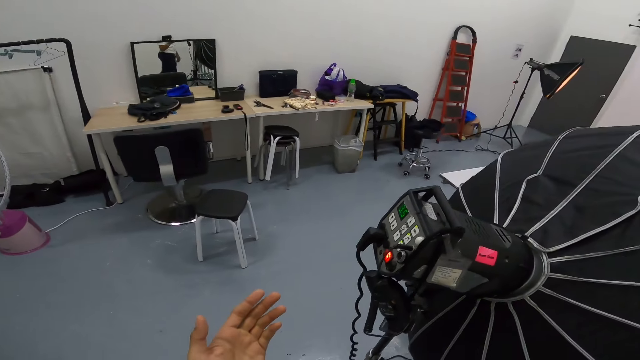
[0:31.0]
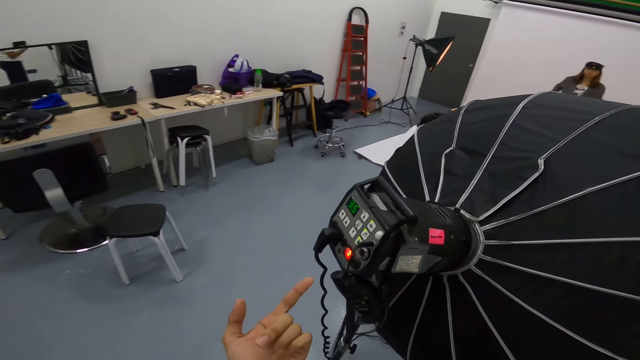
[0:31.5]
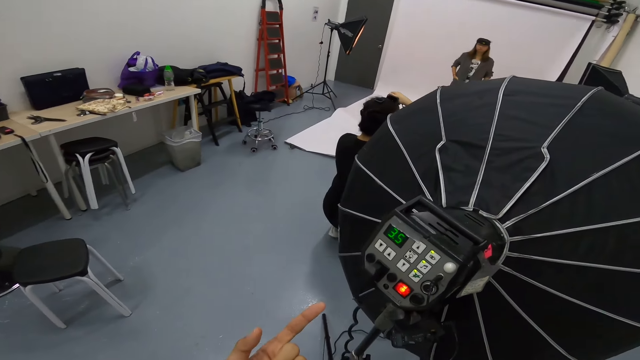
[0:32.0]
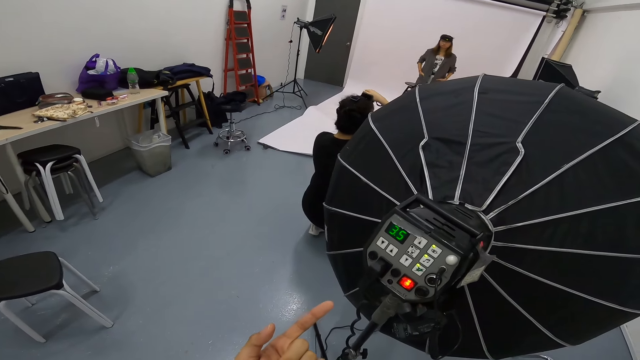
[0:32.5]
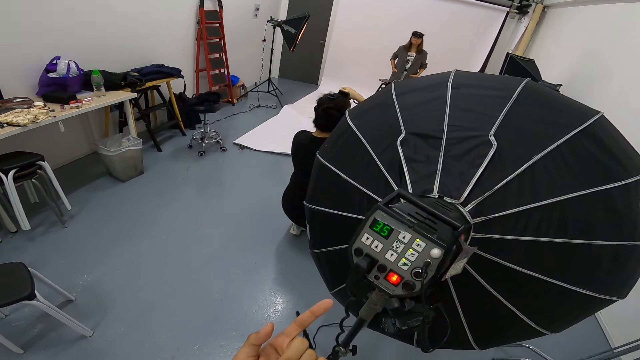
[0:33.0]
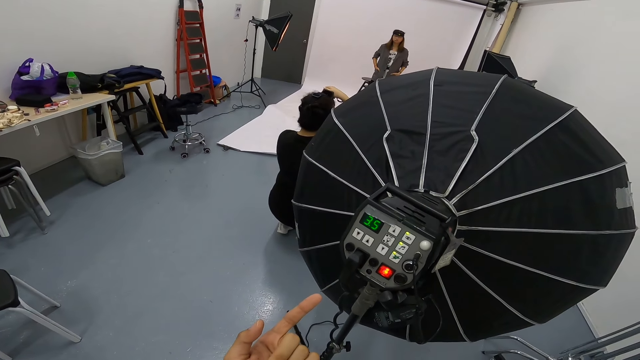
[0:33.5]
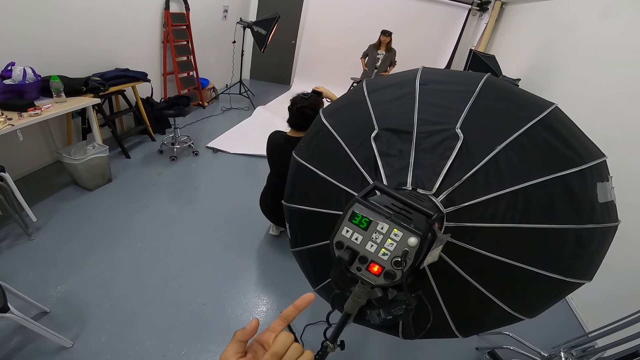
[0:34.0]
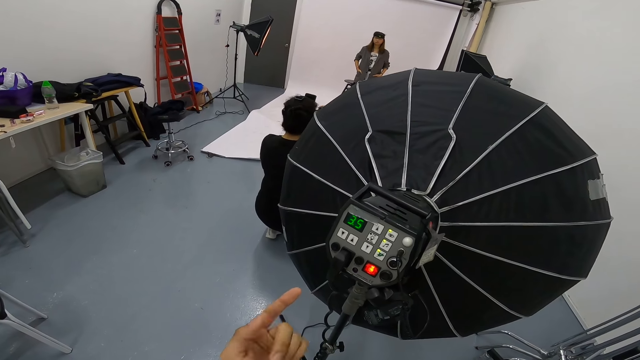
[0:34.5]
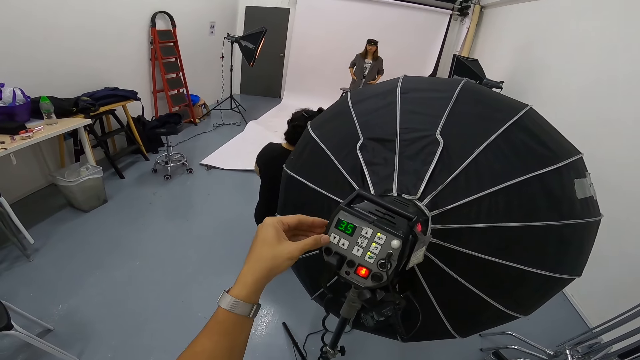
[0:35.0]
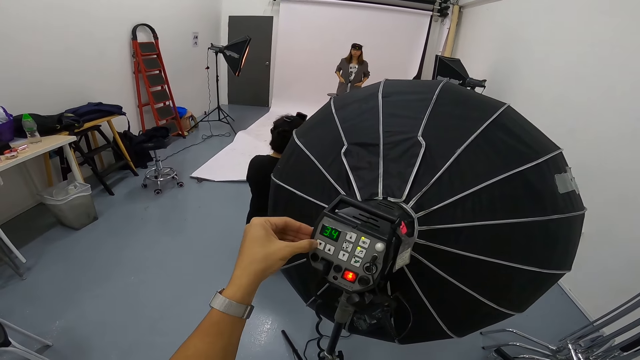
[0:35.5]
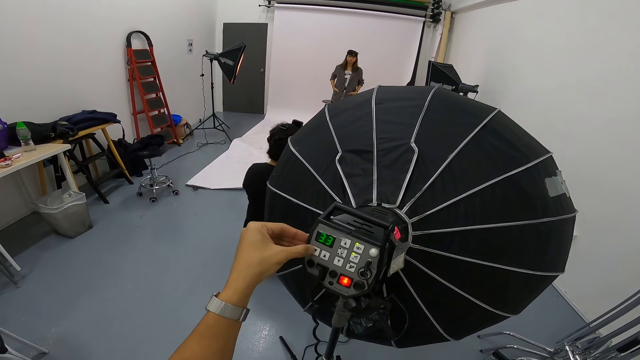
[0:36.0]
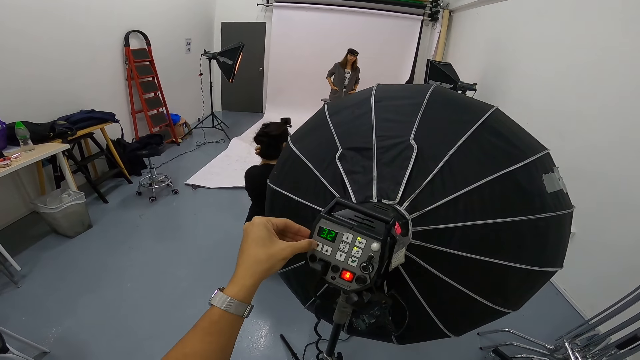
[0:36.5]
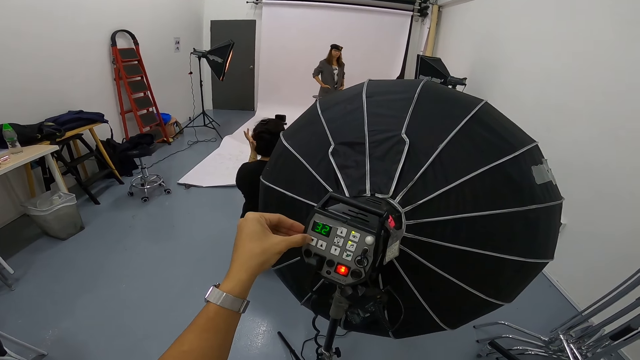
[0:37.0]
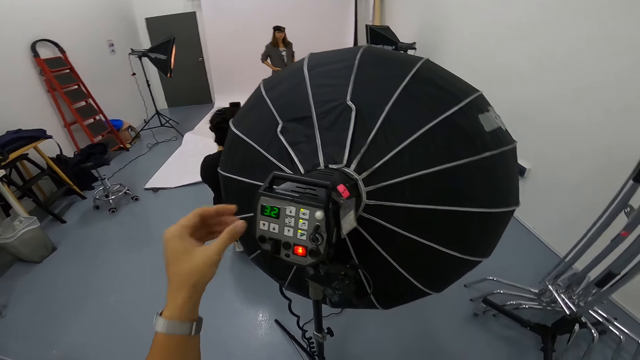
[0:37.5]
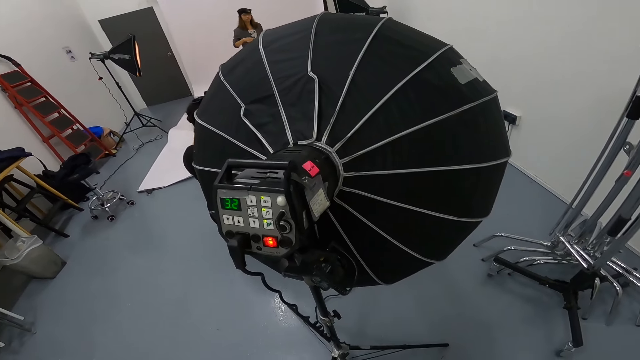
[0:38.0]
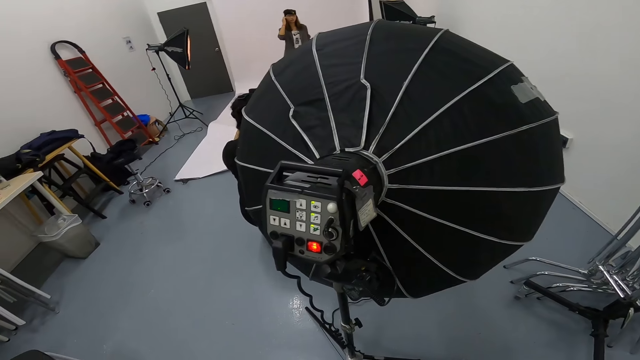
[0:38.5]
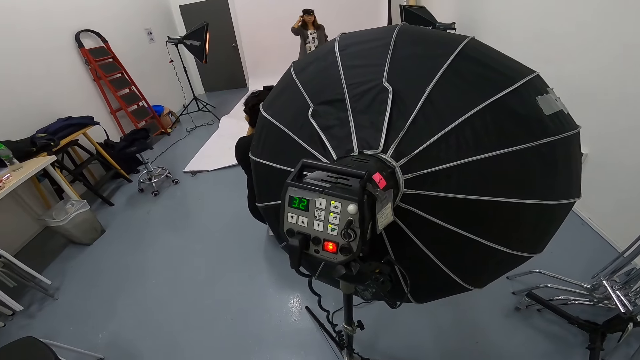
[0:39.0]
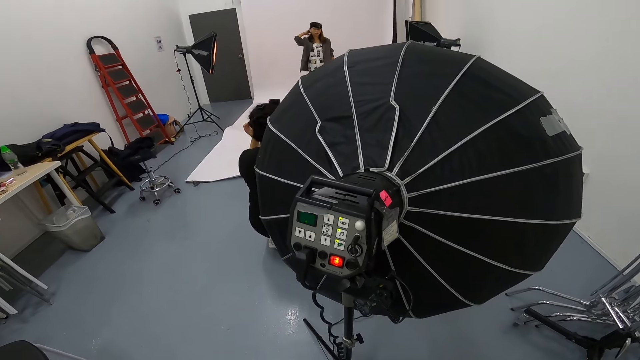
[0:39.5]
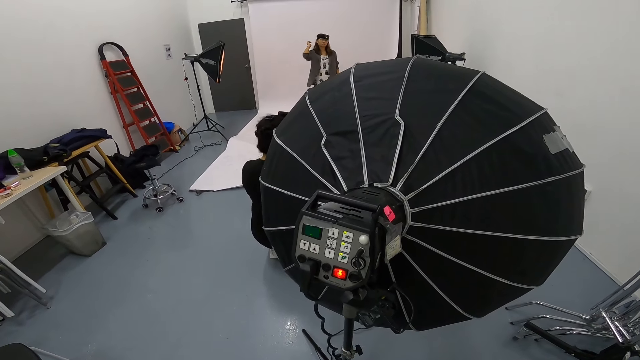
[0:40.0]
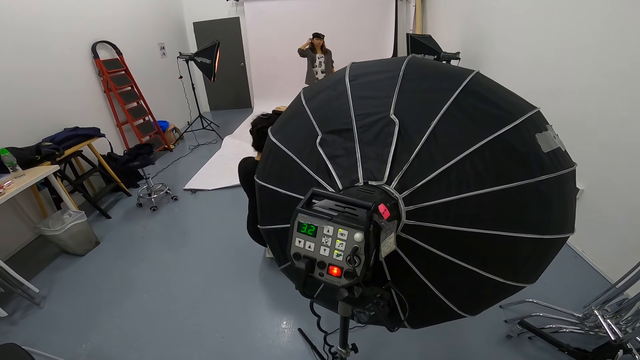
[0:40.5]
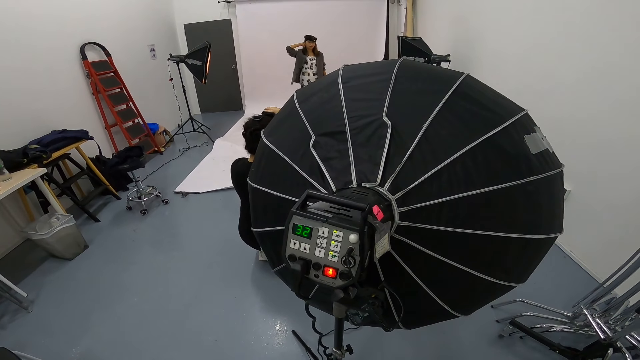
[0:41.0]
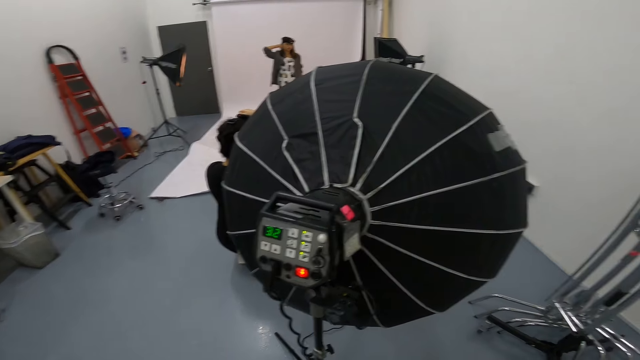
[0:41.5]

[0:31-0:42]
The camera wearer stands beside the studio lighting umbrella. A woman takes a picture. Another woman poses for a photo. The camera wearer points at the studio lighting umbrella. They press buttons. They set the studio lighting umbrella. They look at the studio lighting umbrella. The other woman touches her hair. The first woman takes a picture.

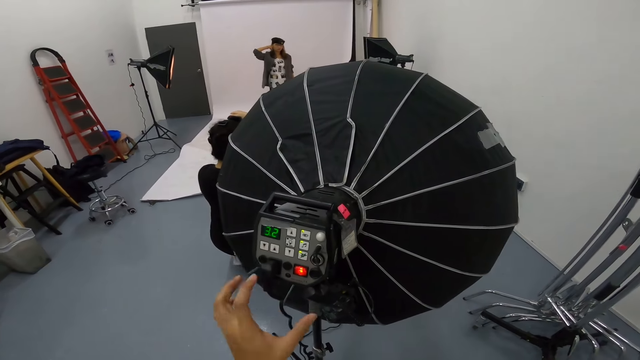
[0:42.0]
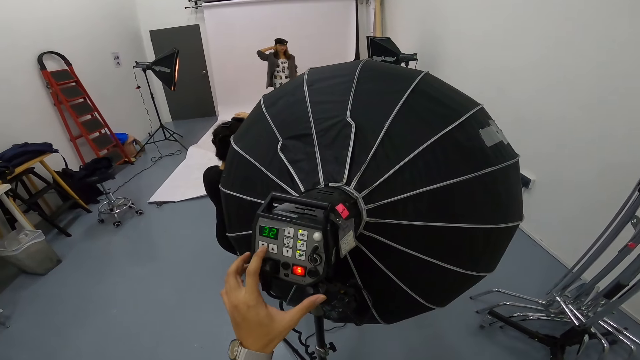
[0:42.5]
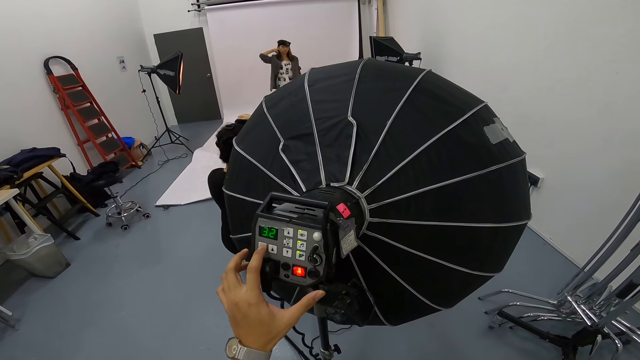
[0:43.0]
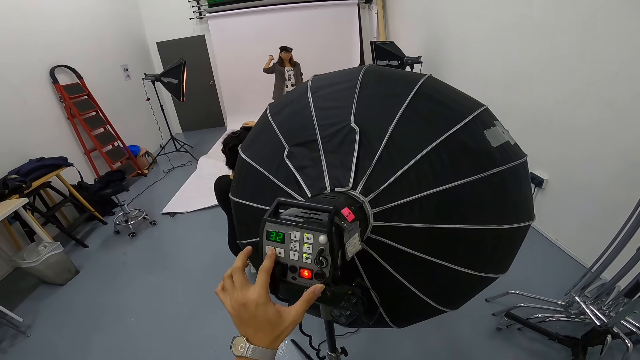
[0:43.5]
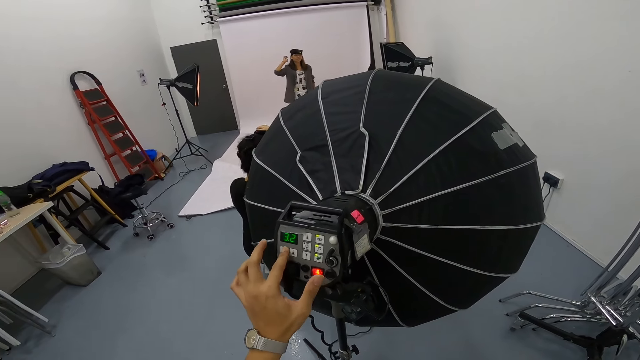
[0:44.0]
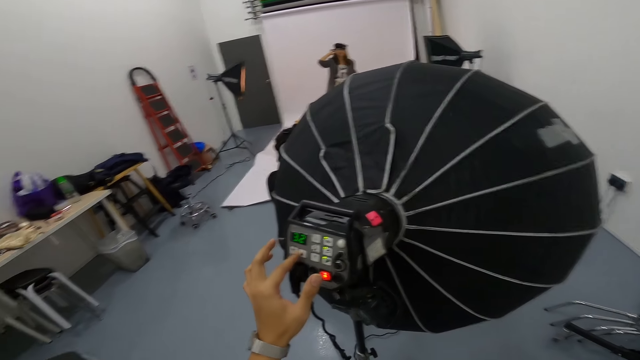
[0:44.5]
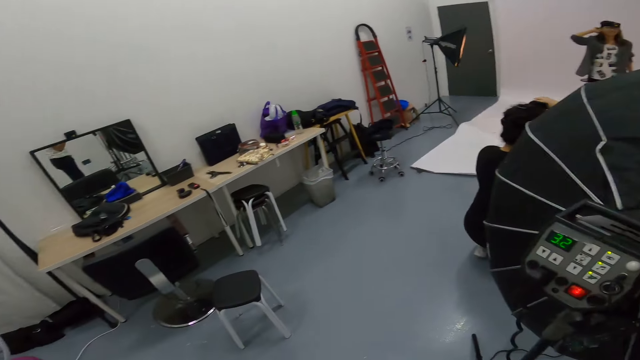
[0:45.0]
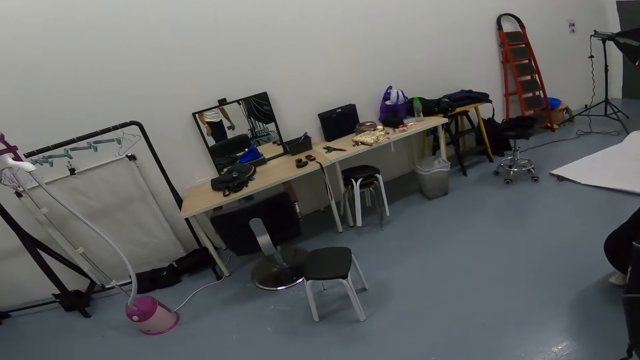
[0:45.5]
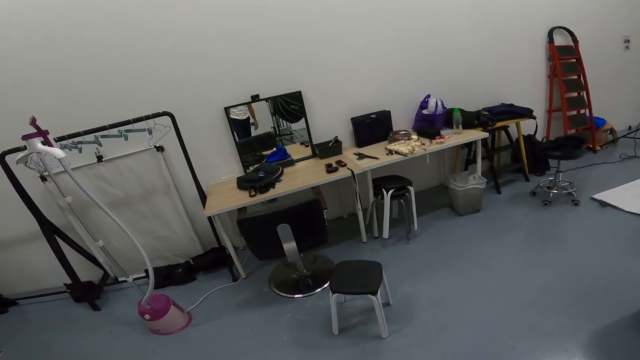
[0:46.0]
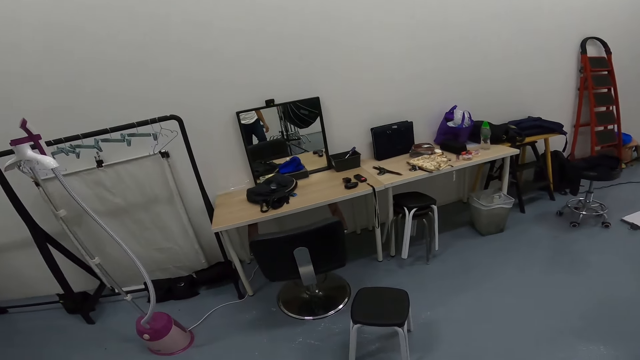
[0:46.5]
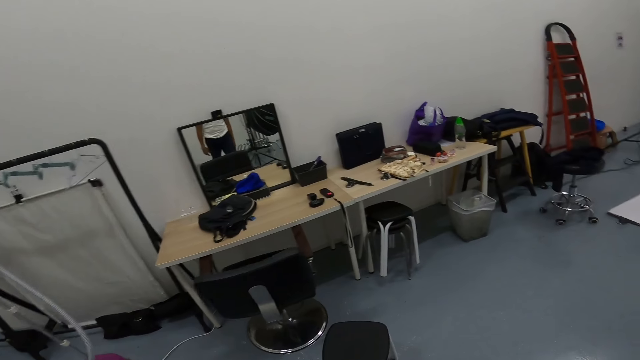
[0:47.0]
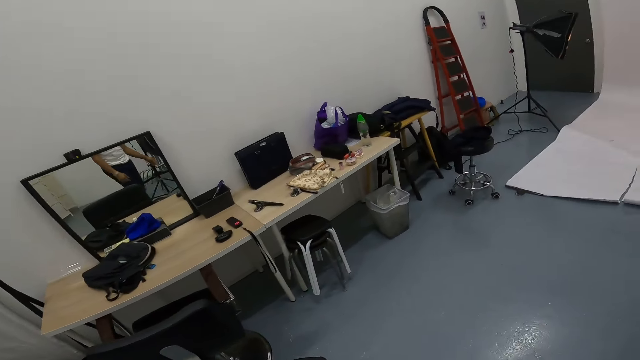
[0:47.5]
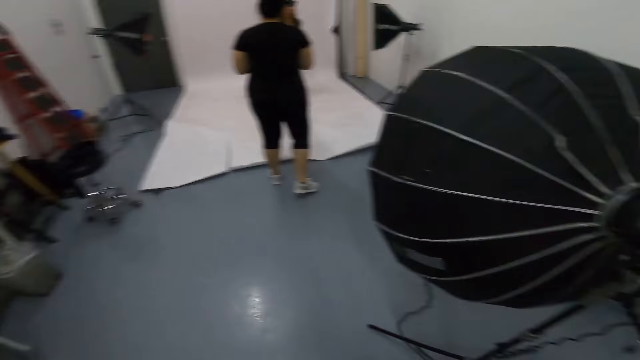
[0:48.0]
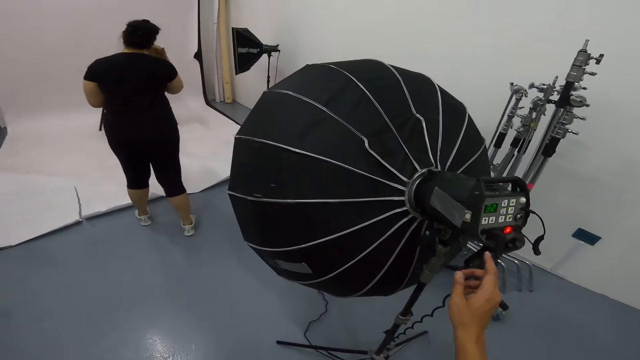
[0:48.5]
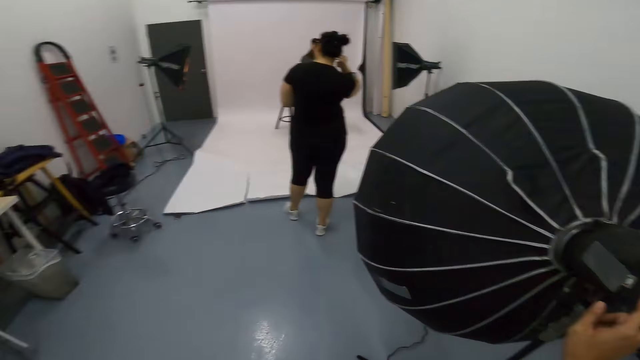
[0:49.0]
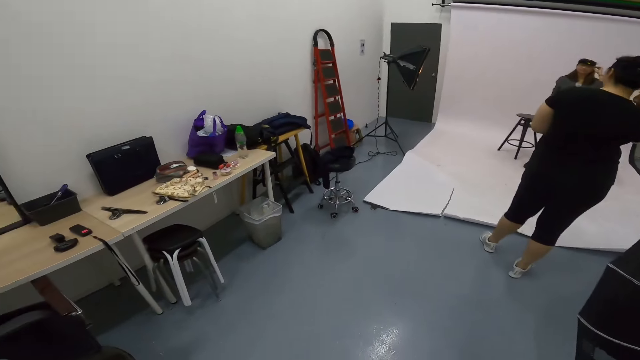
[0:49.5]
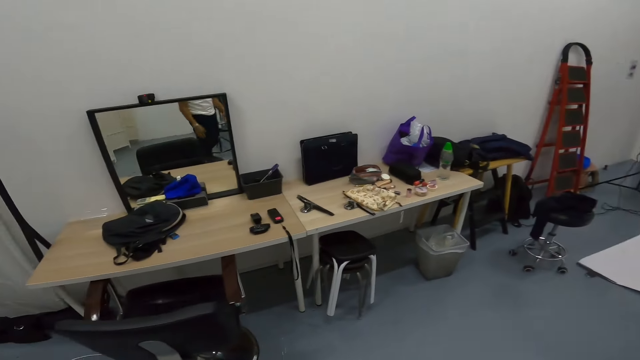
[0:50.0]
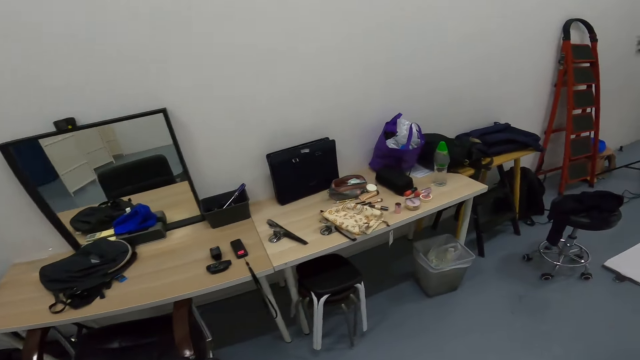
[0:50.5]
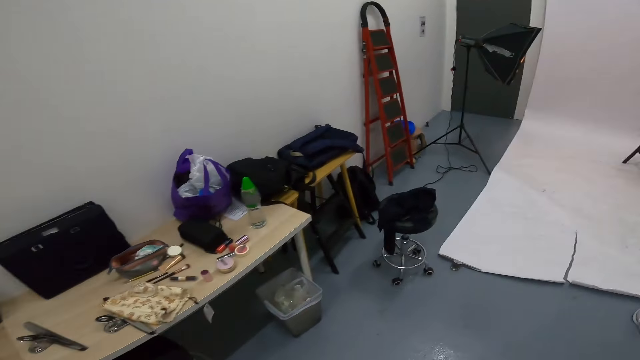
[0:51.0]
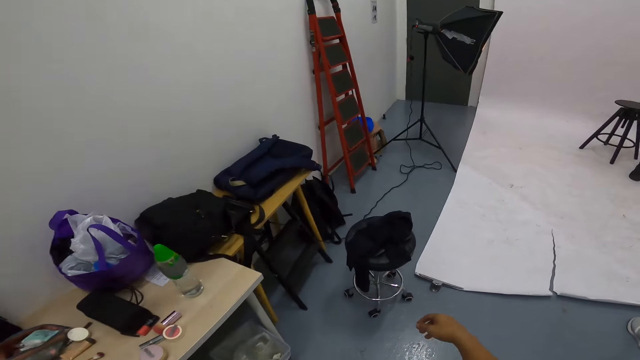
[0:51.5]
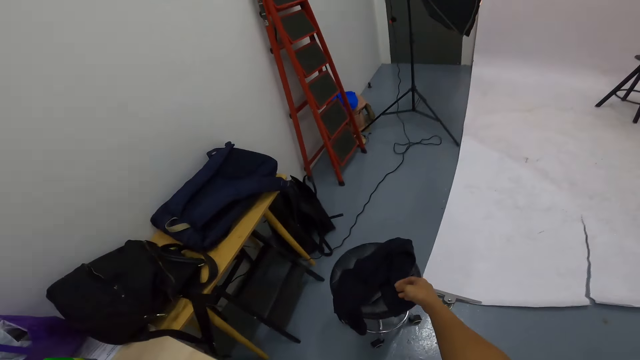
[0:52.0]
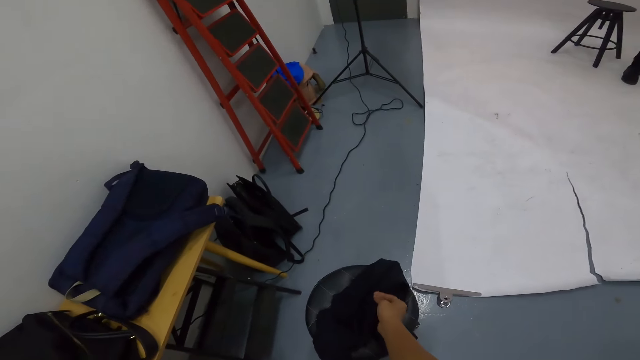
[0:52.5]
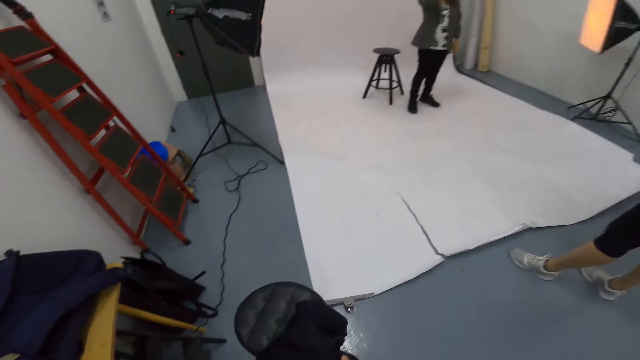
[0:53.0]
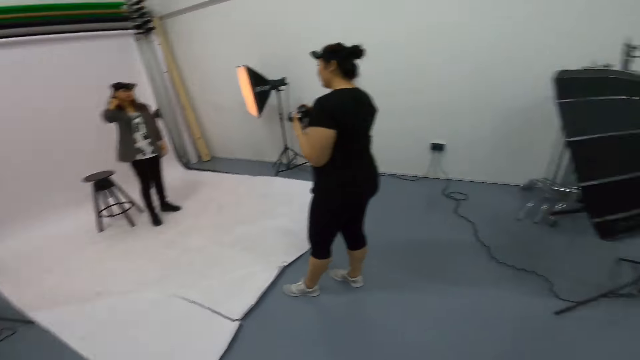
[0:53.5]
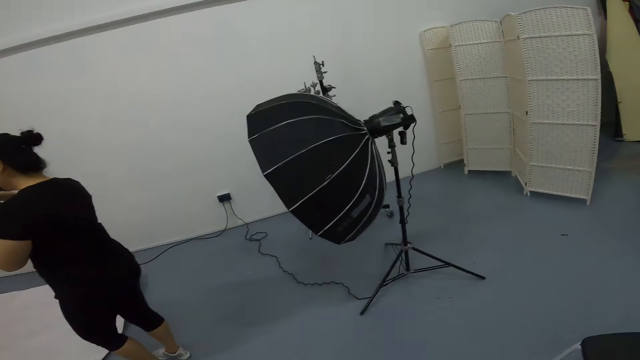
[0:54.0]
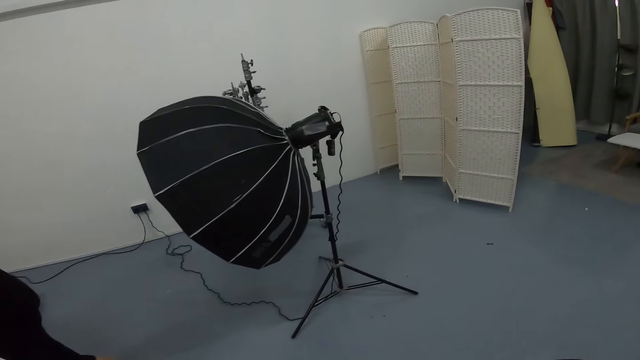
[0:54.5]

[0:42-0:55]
The camera wearer presses buttons. A woman touches her hair. Another woman takes a picture. The other woman holds a camera. The camera wearer moves aside. They walk around the room. They turn around. They press buttons. They set the studio lighting umbrella. The other woman touches her head. The first woman touches her hair. The camera wearer walks in the studio. They pick up a cloth from the stool. They walk around the room. The first woman touches her hair. The other woman holds the camera. The camera wearer walks around the room. They walk towards the studio lighting umbrella.
